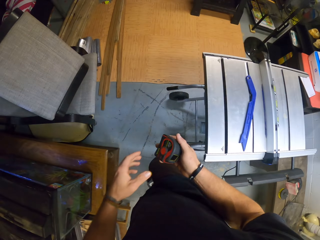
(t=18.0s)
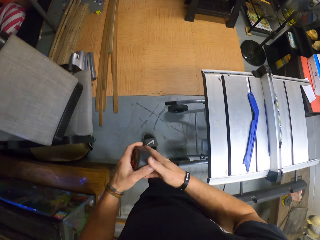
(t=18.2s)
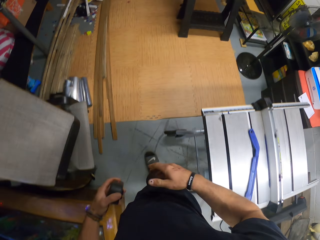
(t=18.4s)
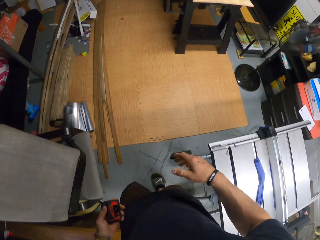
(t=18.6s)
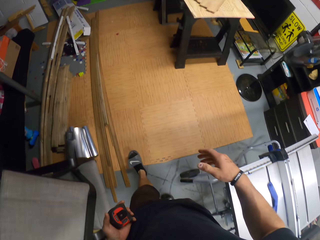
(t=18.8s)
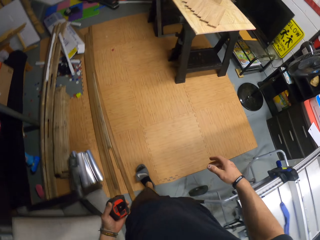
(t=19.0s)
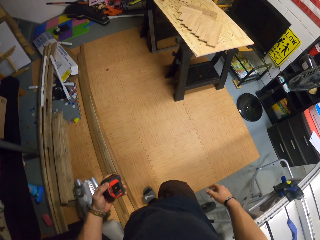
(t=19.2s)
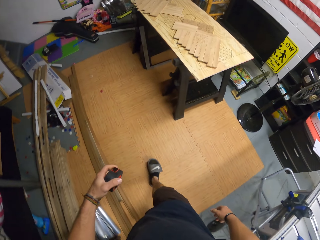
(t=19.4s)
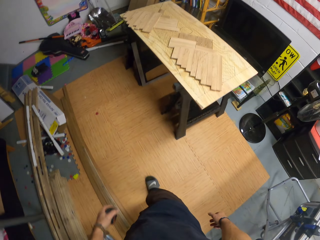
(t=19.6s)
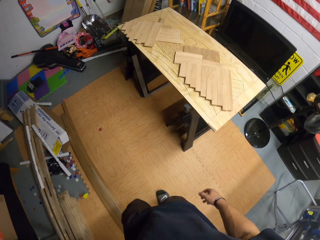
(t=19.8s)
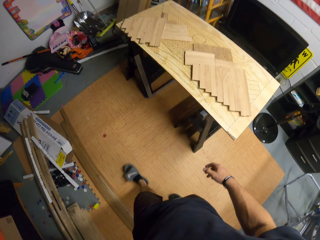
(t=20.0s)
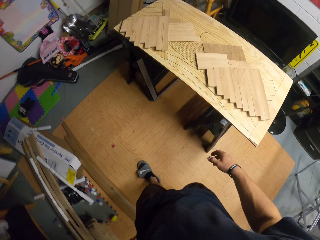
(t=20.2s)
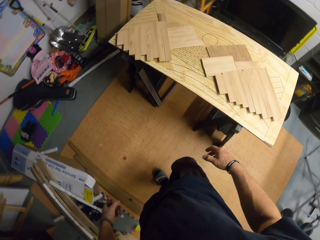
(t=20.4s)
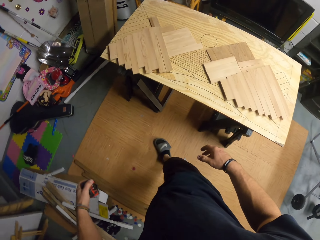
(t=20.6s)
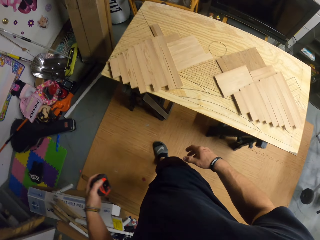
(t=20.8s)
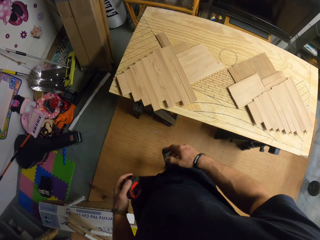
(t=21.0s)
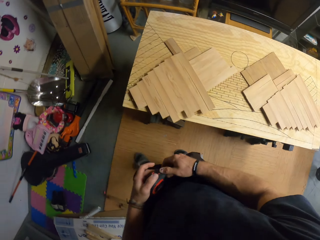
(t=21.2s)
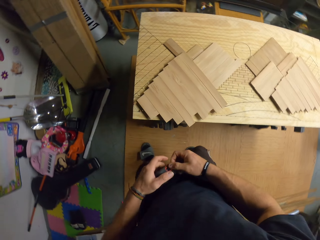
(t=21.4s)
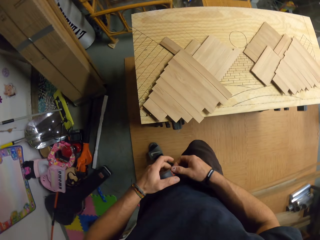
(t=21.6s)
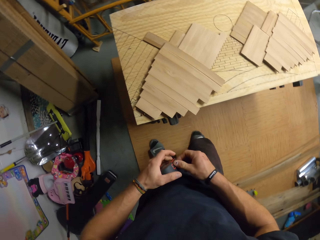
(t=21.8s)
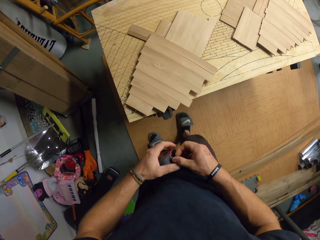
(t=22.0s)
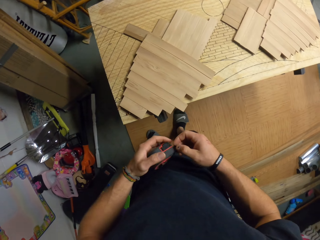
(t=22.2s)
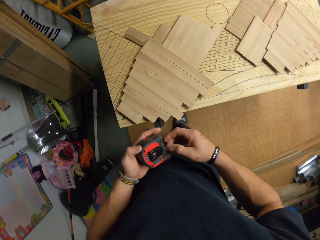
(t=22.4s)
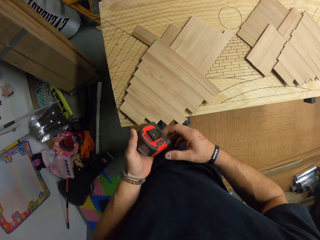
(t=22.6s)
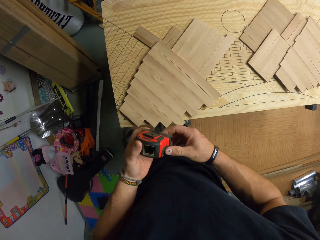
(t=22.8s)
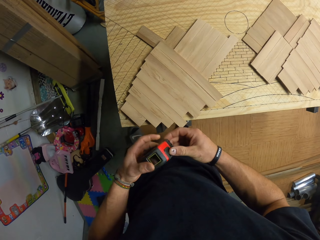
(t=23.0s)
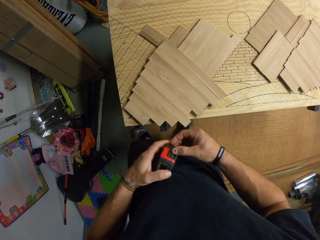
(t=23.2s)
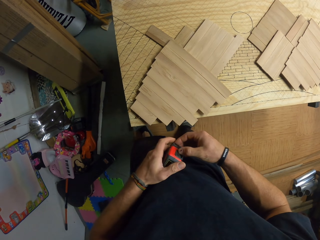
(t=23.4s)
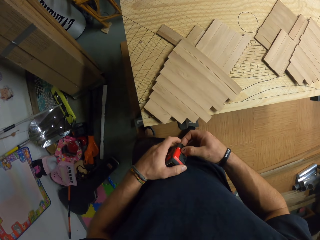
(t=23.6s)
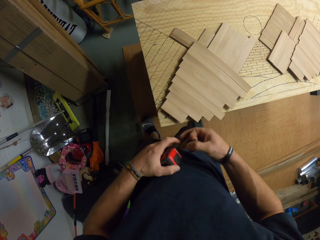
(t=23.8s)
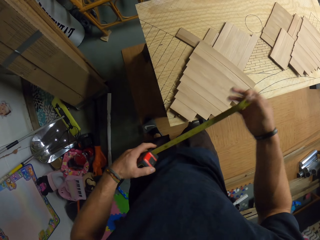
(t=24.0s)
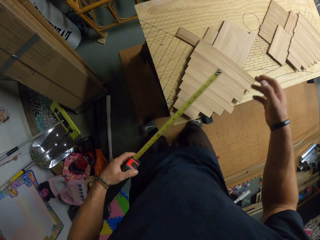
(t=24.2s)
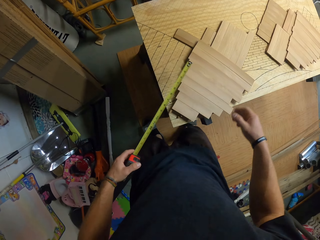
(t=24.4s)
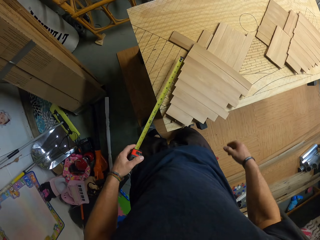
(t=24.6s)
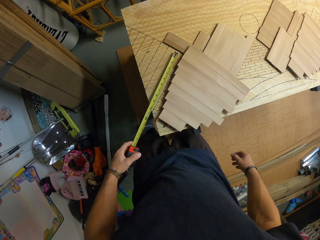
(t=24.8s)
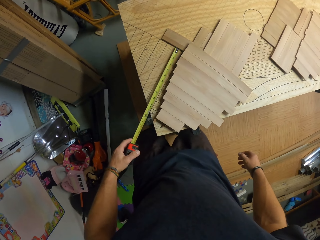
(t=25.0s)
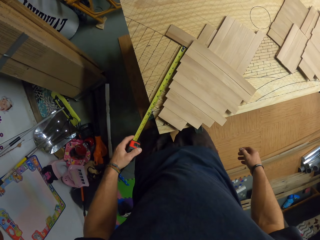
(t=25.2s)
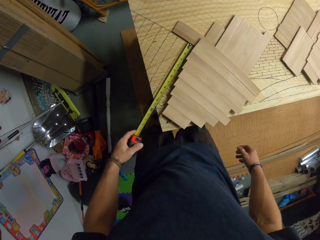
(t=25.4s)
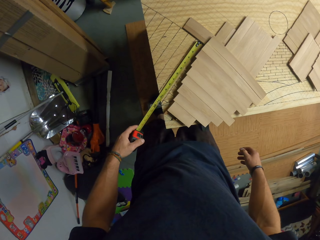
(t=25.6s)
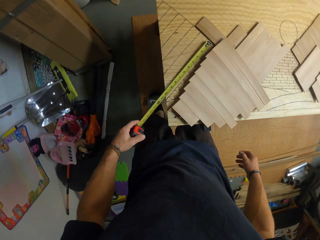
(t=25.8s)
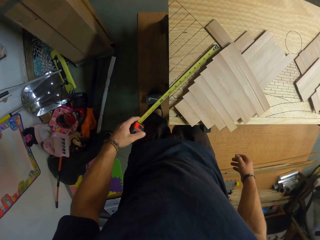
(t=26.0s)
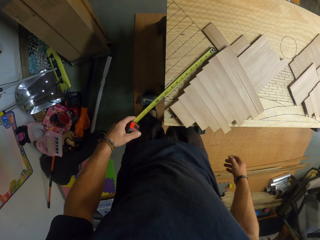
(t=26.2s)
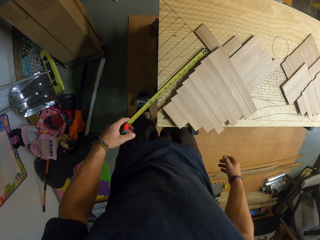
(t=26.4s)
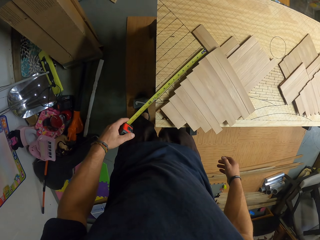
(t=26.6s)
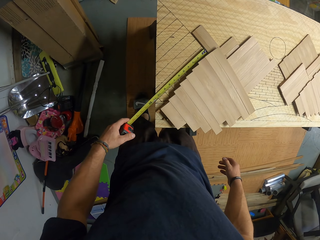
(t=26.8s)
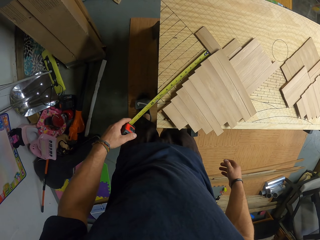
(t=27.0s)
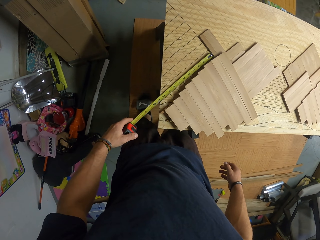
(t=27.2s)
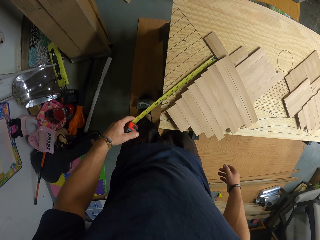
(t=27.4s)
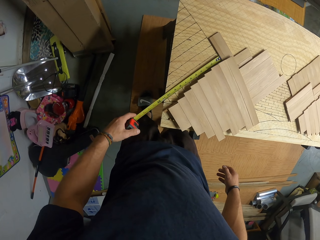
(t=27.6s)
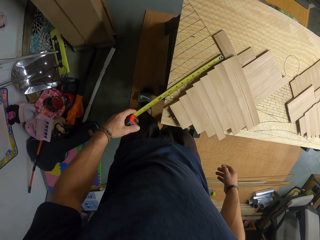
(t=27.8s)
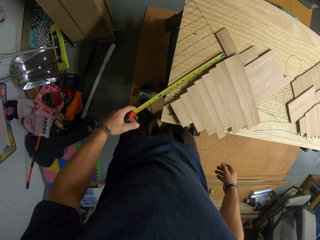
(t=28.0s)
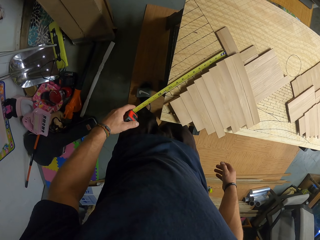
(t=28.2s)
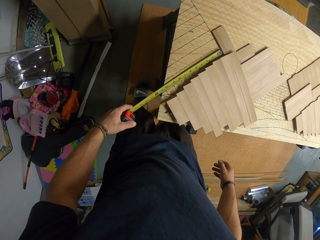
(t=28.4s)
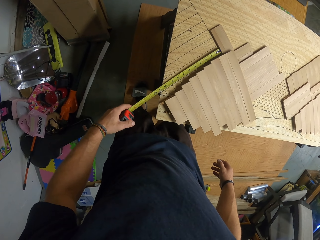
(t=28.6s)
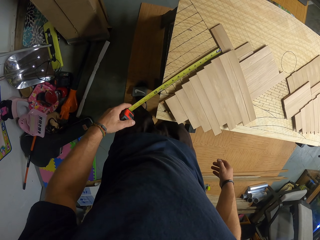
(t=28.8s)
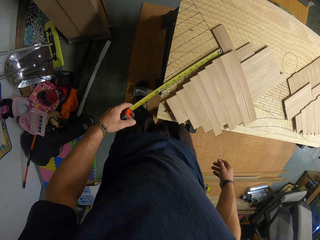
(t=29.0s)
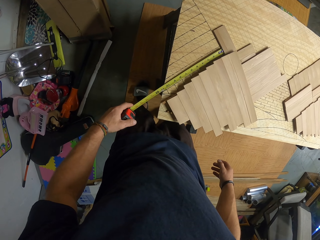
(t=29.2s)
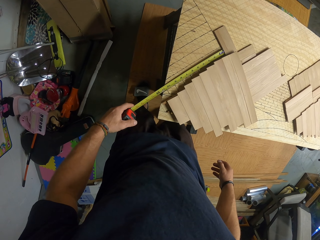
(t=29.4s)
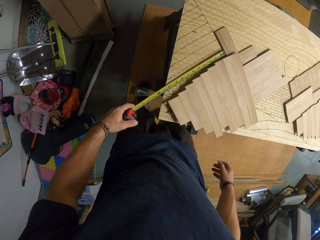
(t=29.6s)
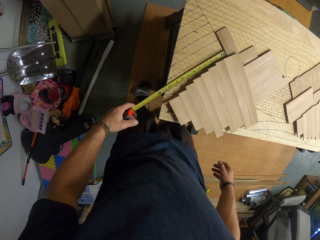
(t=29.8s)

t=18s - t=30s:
The camera wearer passes the measuring tape to his left hand with his right hand. He turns the measuring tape with both hands. He opens the measuring tape. He pulls out the tape in the measuring tape with his right hand. He measures a wood board on a workbench with the measuring tape in his left hand.

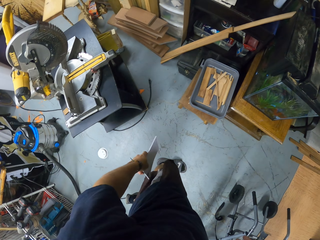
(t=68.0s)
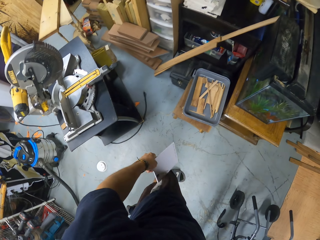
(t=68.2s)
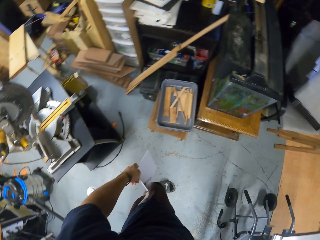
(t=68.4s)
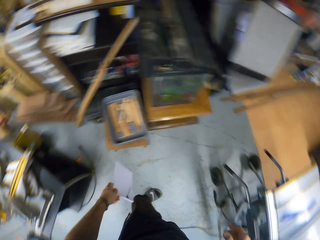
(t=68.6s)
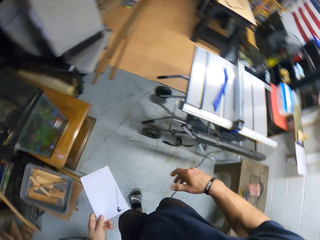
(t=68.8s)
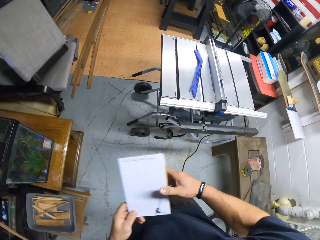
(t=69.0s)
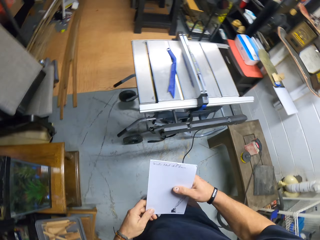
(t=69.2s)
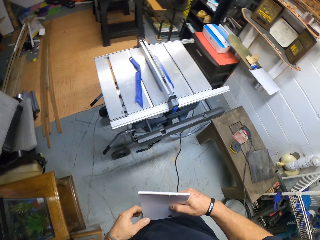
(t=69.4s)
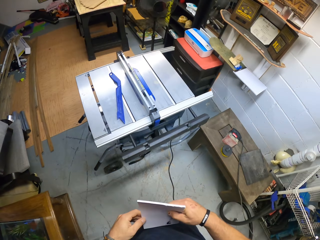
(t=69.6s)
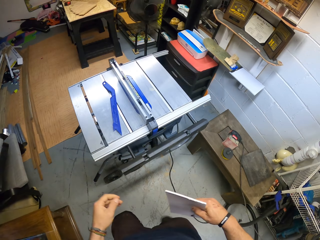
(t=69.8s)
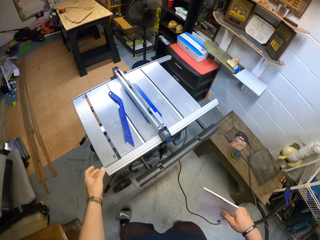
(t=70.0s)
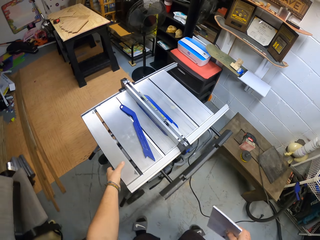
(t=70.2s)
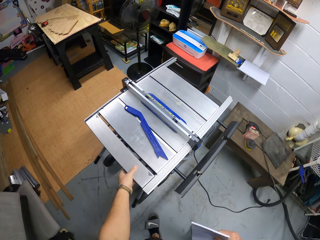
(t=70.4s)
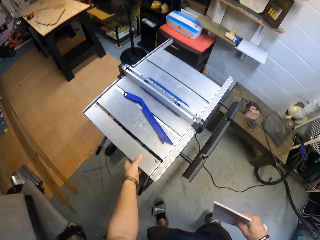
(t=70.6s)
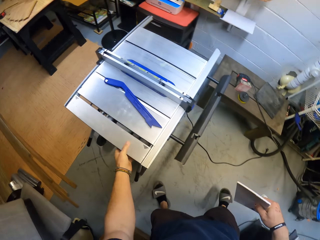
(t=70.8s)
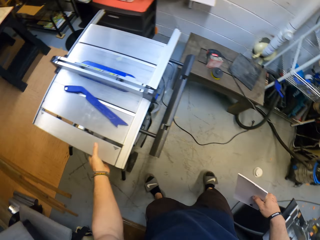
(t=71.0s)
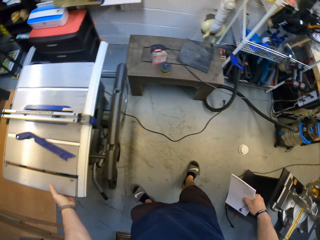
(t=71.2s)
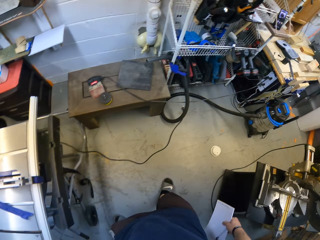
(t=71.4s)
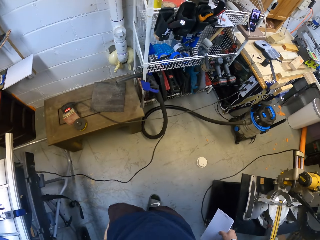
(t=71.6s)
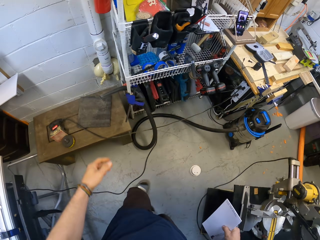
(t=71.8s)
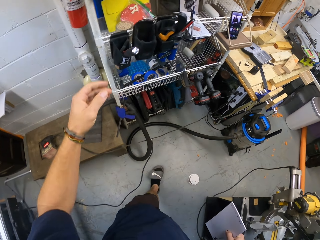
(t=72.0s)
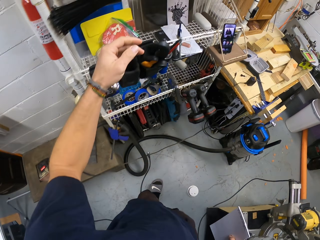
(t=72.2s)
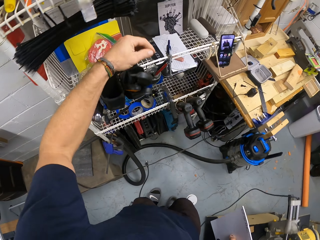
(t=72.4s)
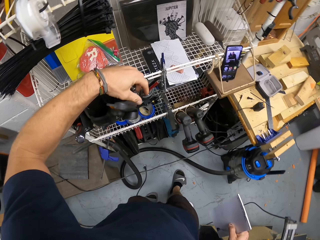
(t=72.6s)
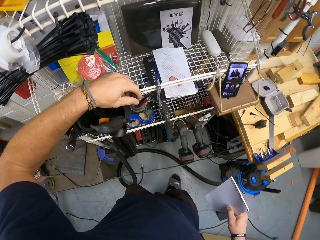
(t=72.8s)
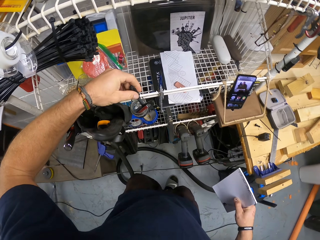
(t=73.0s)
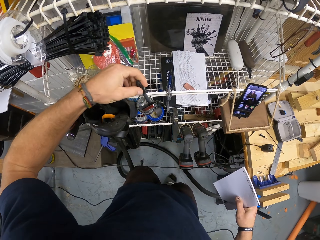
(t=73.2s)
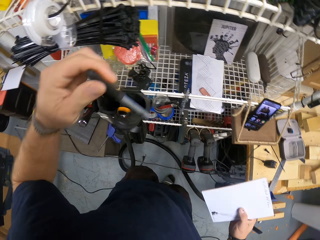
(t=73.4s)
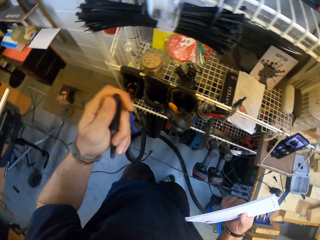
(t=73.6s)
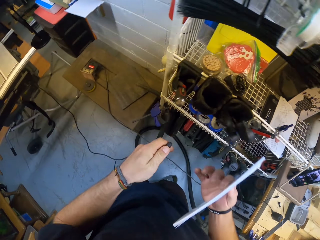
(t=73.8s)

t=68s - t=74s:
The camera wearer looks around. He holds the paper with both hands. He passes the paper to his right hand with his left hand. He holds the drawing board on the workbench with his left hand. He touches the metal bar. He removes his left hand from the drawing board. He walks. He picks up a black pen from the rack with his left hand.

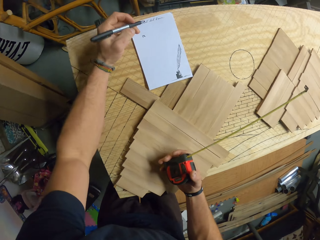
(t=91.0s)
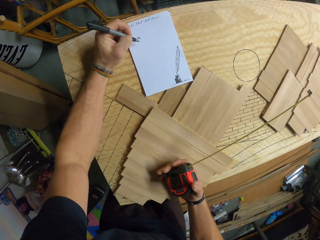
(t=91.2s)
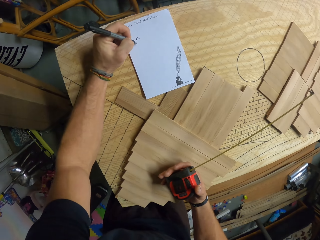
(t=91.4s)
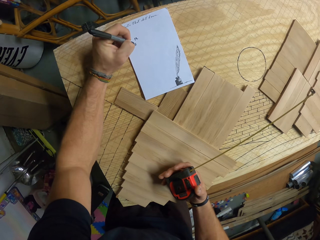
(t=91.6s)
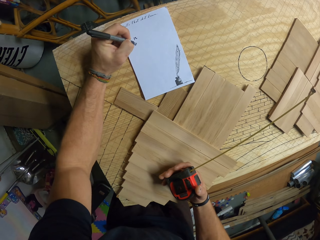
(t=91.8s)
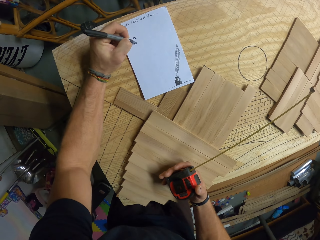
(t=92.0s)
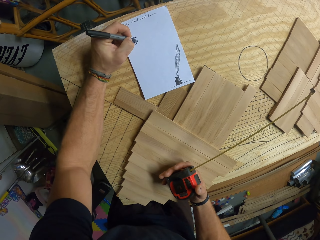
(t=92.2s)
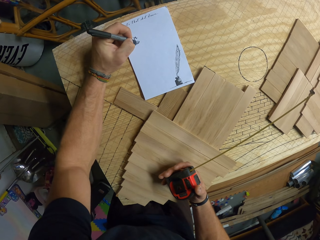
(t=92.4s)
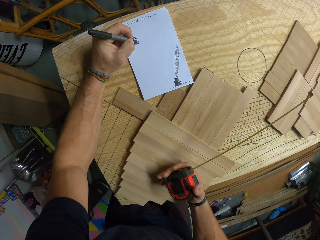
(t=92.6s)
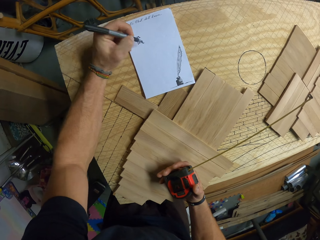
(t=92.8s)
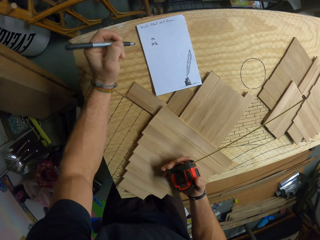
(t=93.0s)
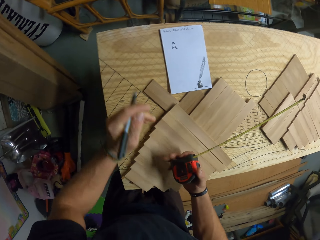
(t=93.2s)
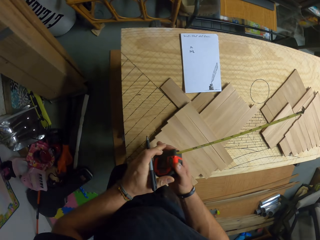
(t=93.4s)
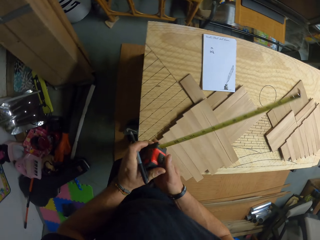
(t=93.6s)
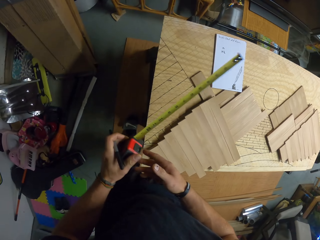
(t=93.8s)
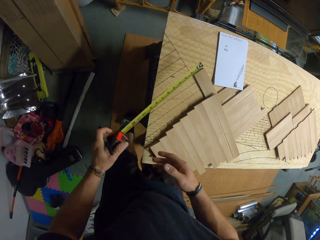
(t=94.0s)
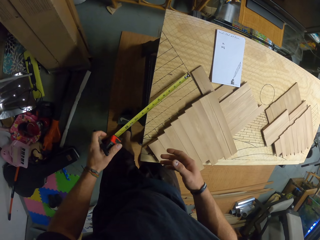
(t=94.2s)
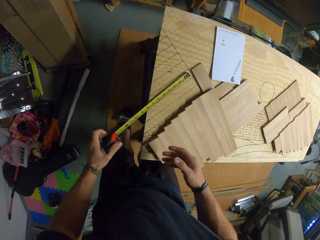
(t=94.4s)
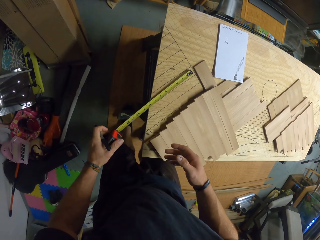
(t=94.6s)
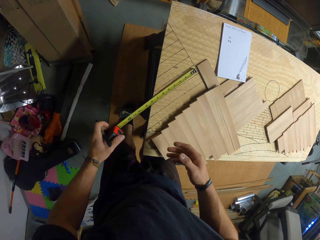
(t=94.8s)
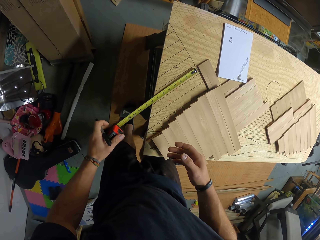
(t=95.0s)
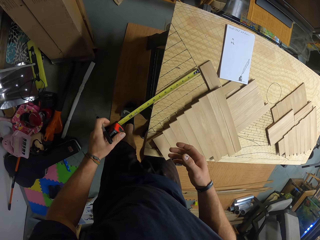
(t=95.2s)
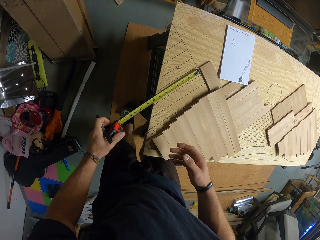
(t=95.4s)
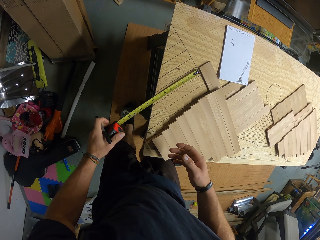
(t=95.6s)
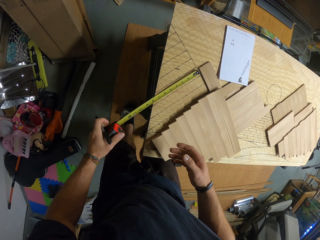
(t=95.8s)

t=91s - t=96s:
The camera wearer writes on the paper on the wood board with the black pen in his left hand. He measures the wood board with the measuring tape in his left hand.
